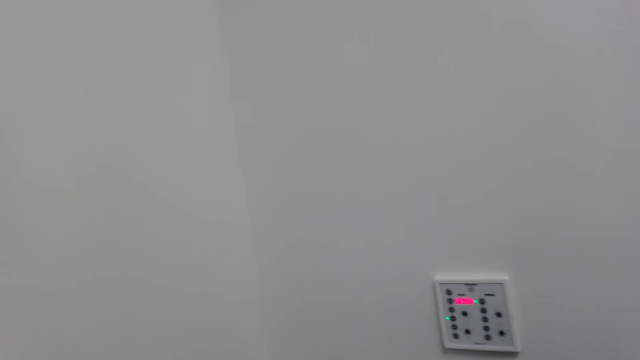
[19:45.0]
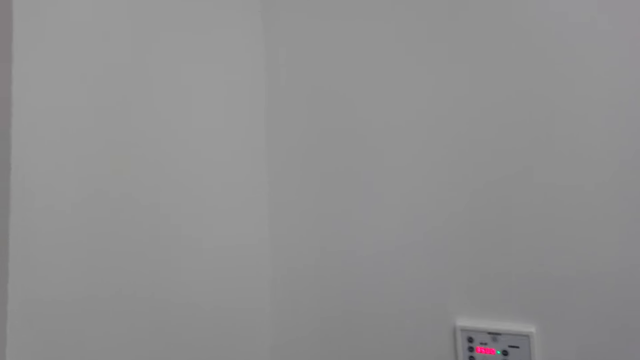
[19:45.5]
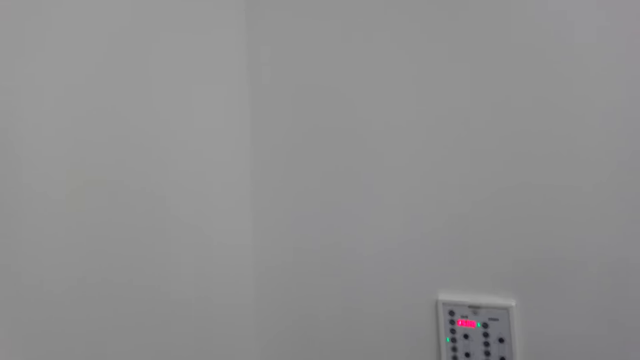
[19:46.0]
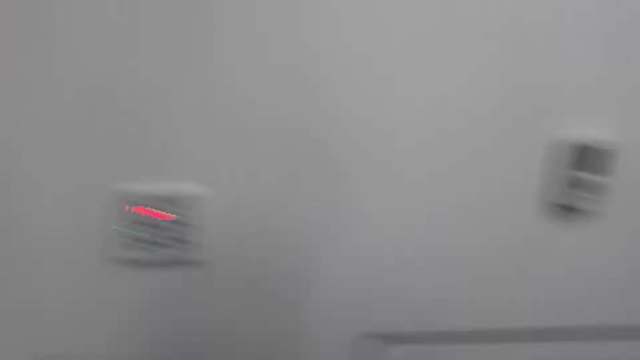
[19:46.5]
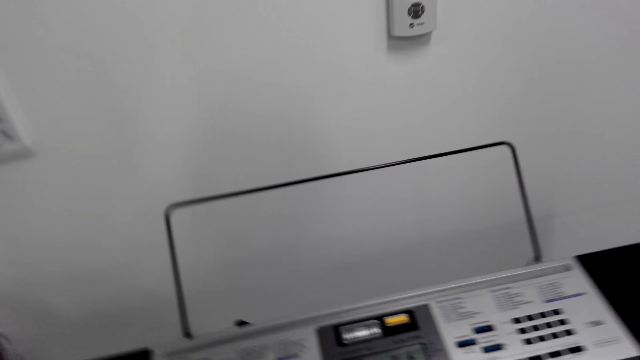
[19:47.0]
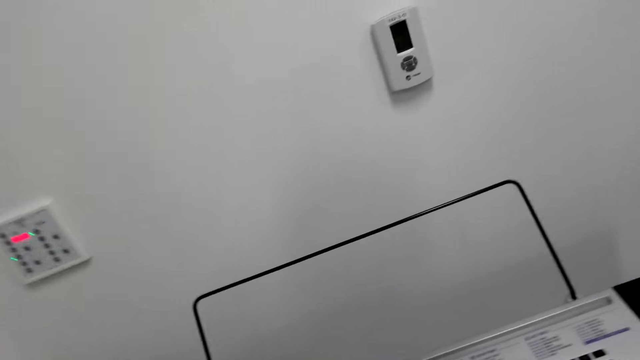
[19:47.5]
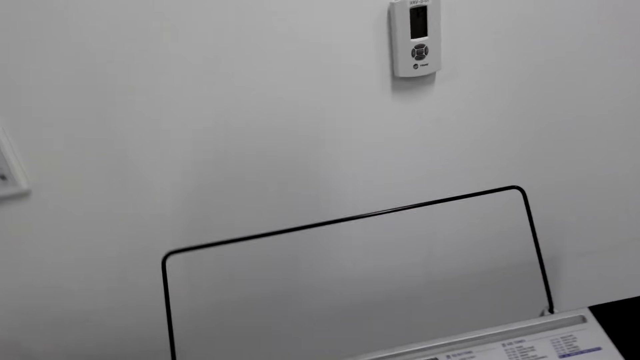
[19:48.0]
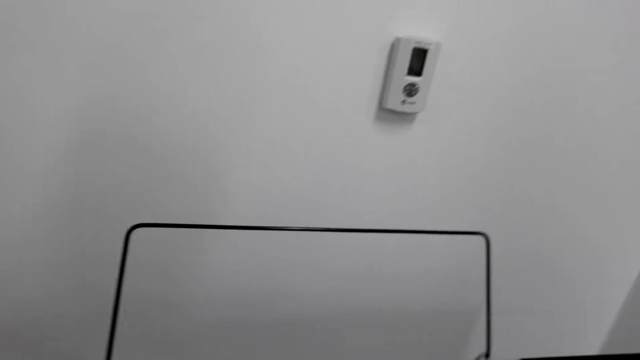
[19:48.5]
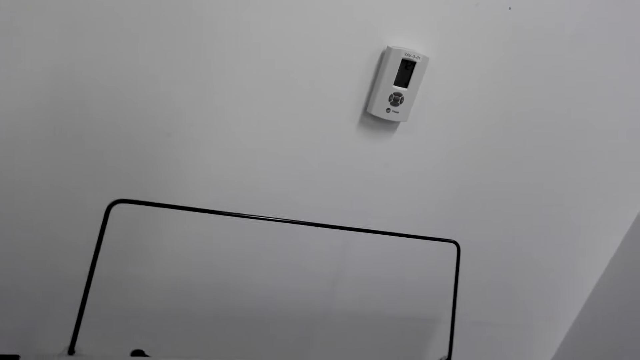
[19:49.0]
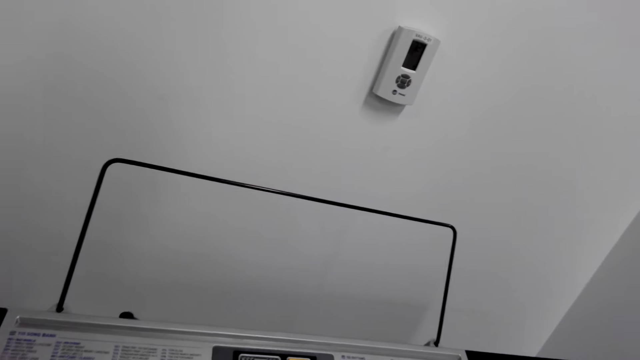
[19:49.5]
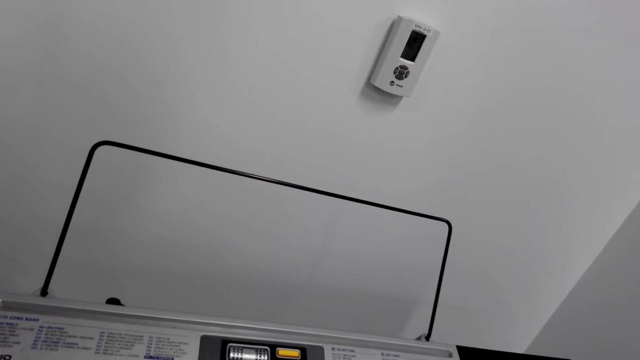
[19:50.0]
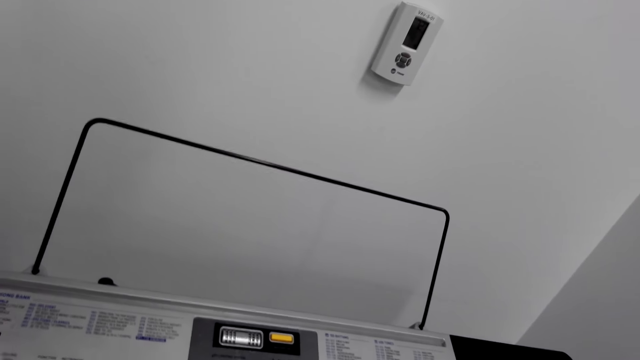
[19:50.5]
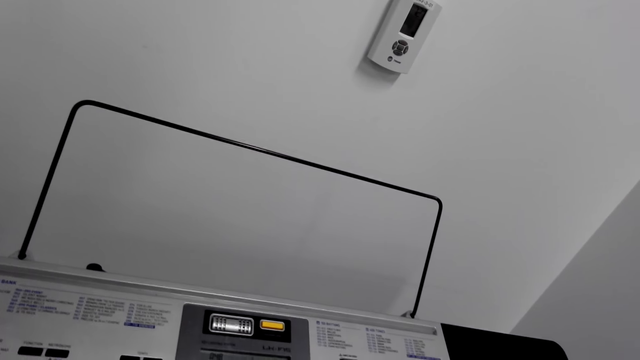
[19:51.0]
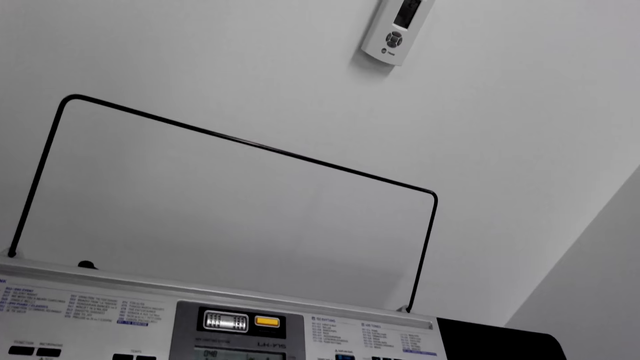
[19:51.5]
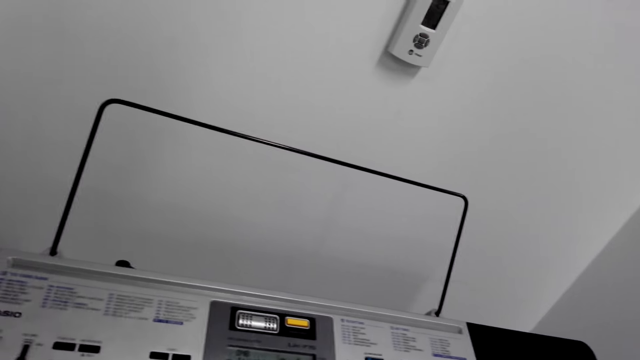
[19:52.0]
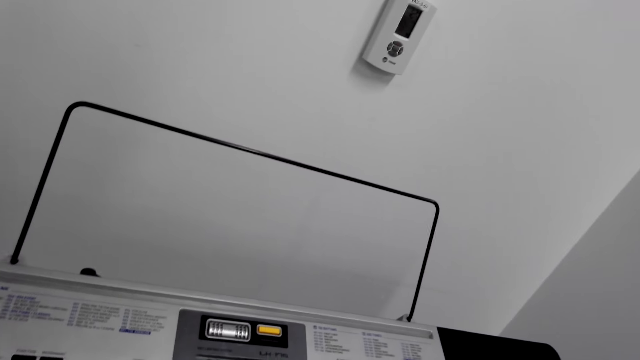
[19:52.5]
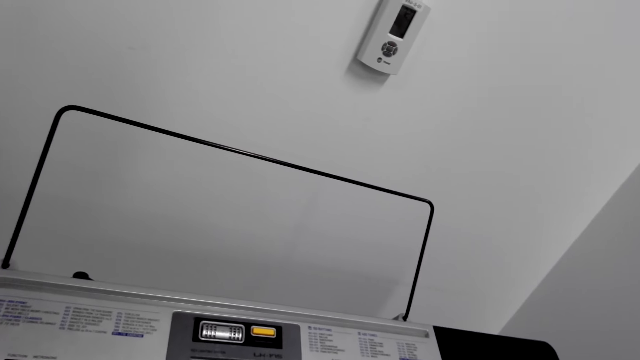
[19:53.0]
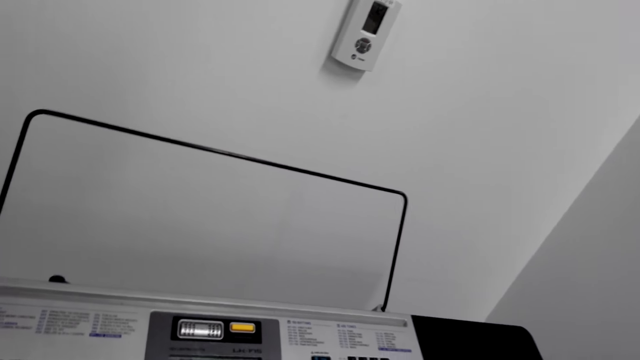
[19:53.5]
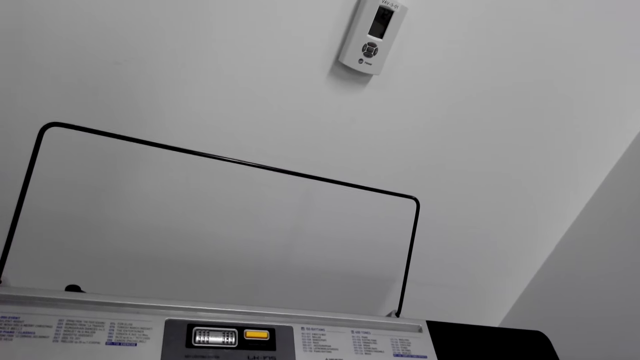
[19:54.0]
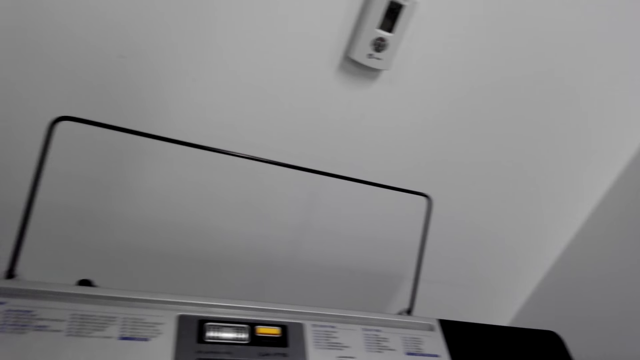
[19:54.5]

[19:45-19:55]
The camera wearer plays the piano keyboard.

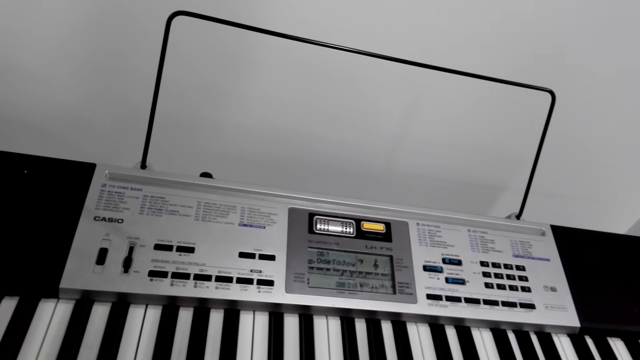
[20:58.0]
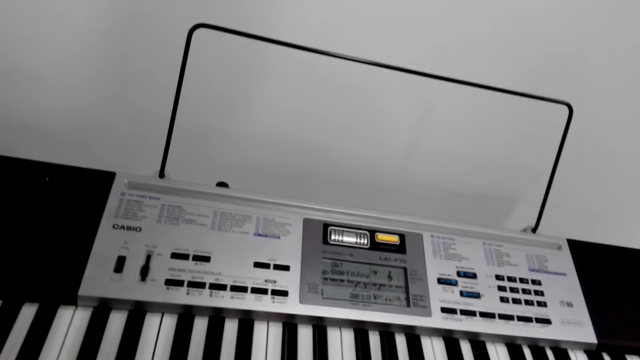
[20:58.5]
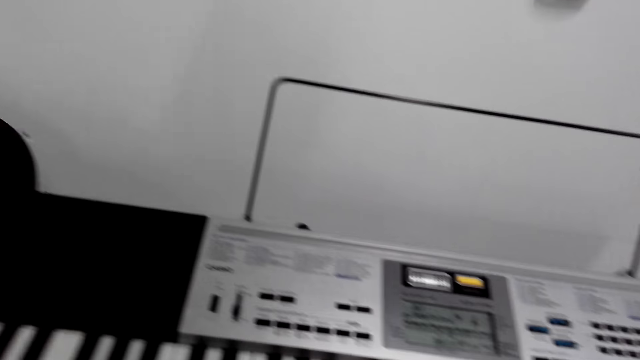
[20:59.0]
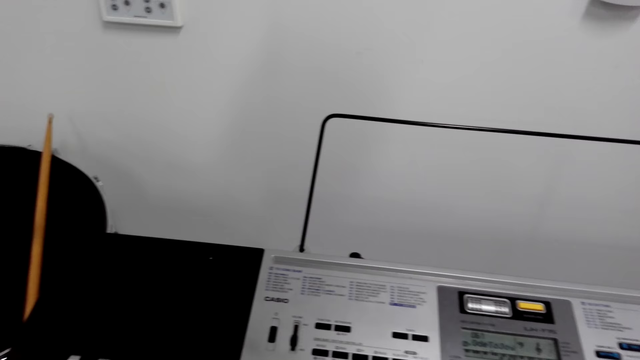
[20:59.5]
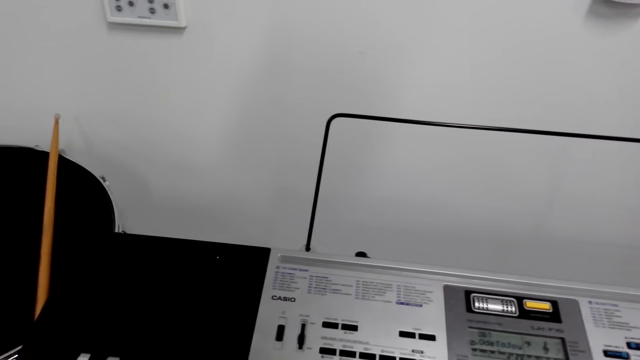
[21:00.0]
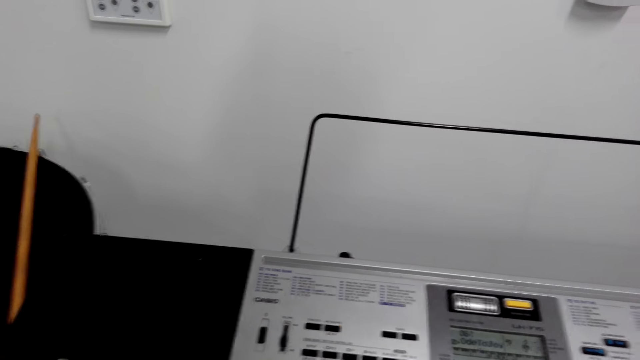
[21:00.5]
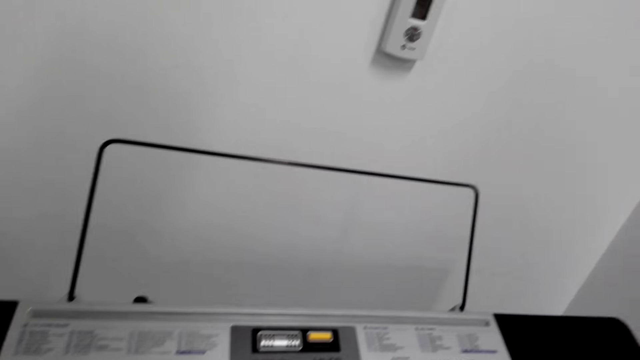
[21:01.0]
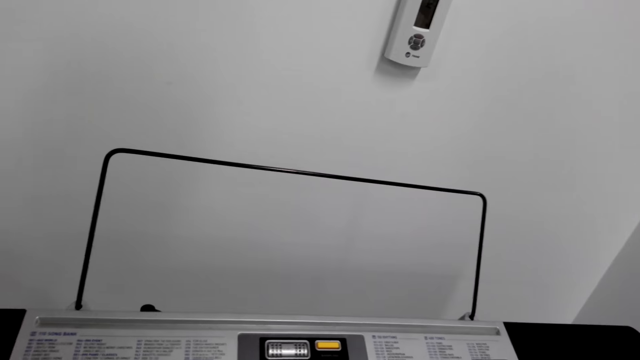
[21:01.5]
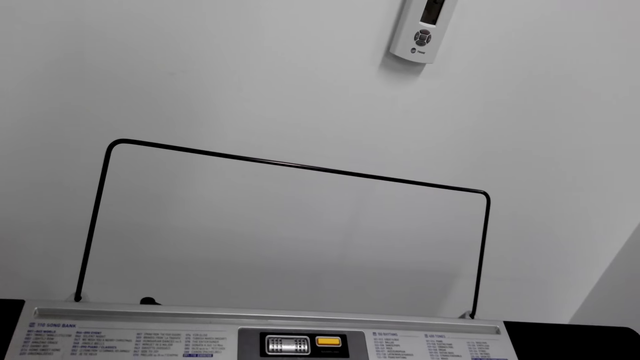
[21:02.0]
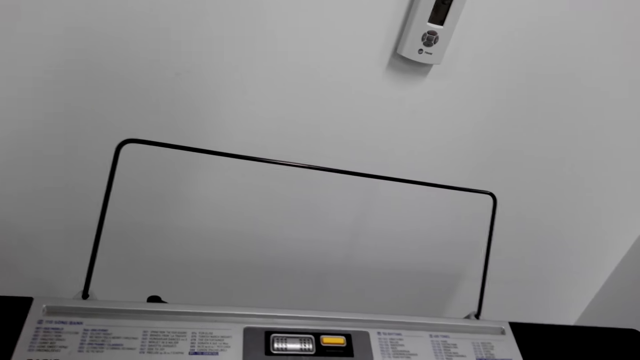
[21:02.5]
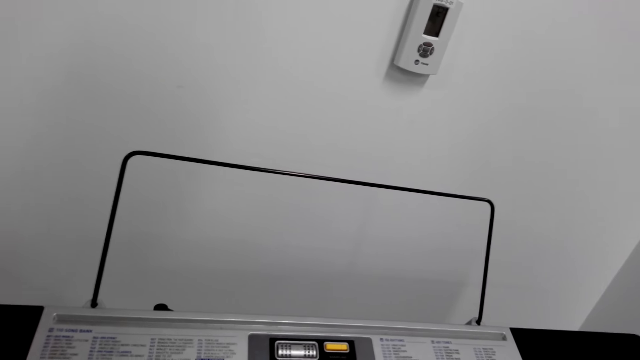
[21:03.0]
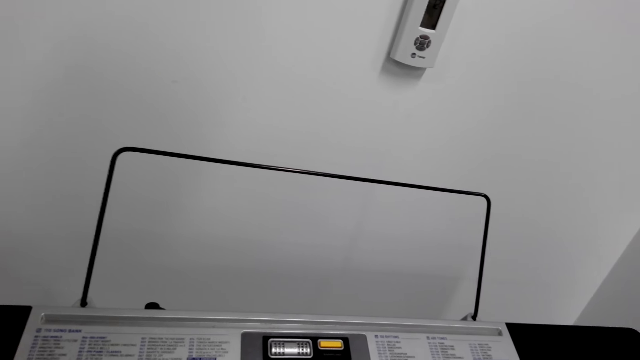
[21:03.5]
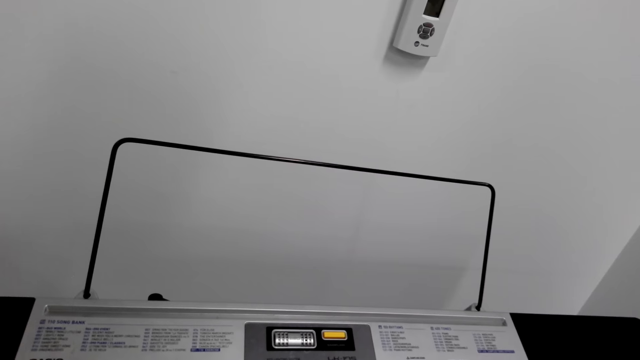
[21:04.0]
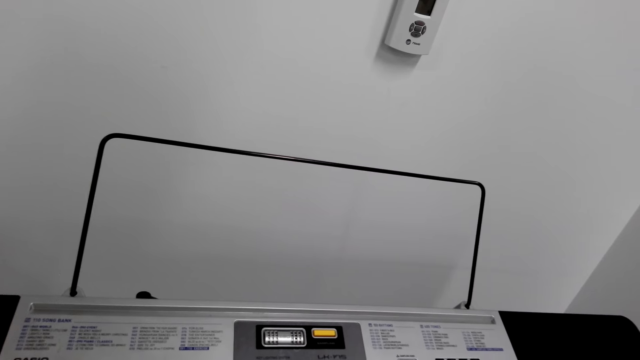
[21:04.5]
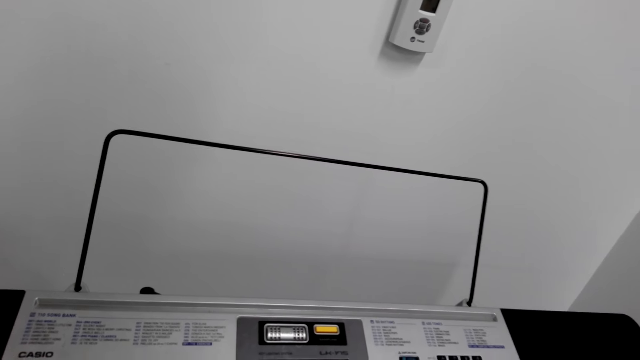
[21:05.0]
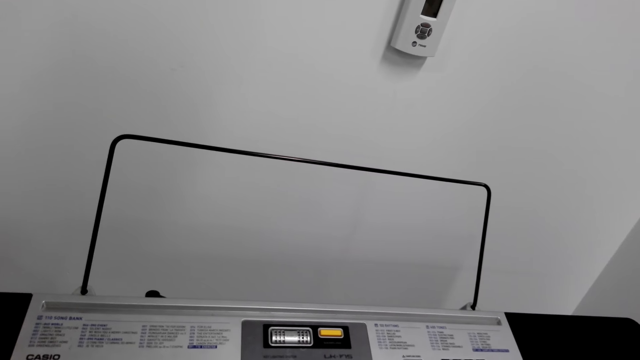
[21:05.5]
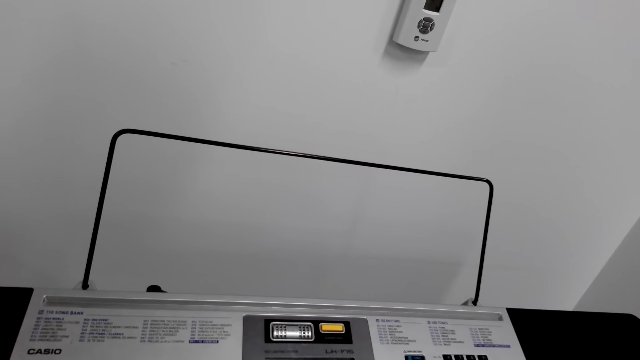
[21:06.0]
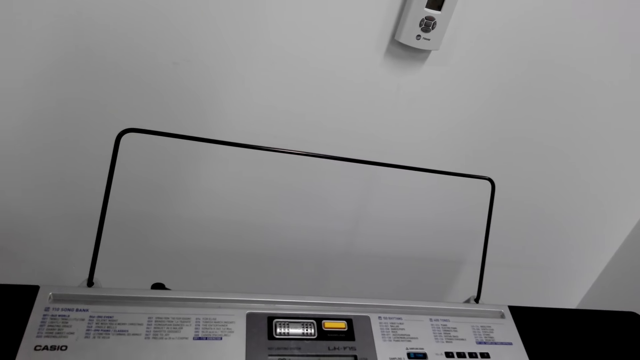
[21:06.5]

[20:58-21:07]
The camera wearer looks around. They play the piano.
